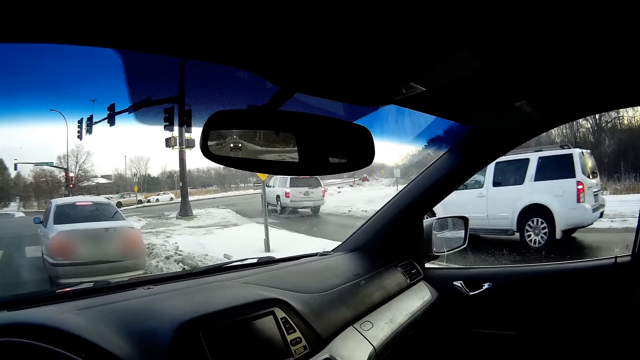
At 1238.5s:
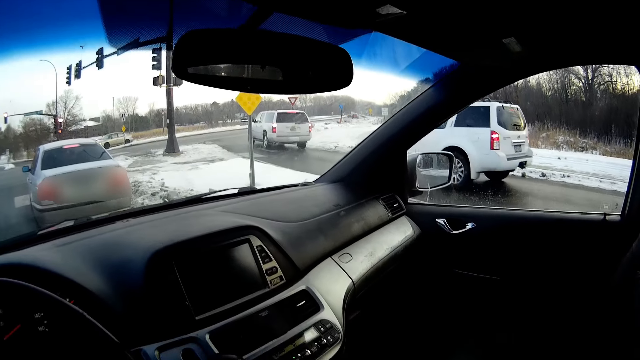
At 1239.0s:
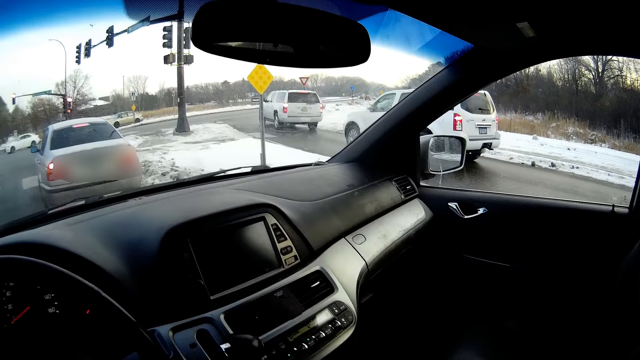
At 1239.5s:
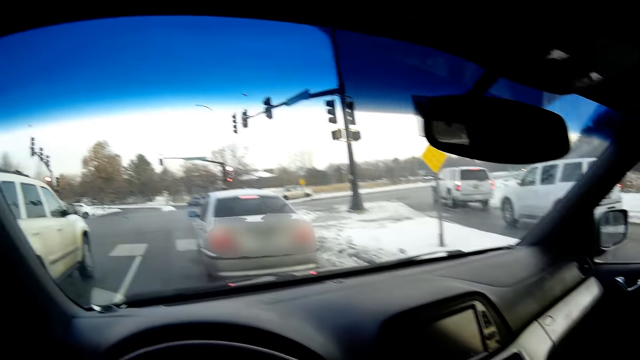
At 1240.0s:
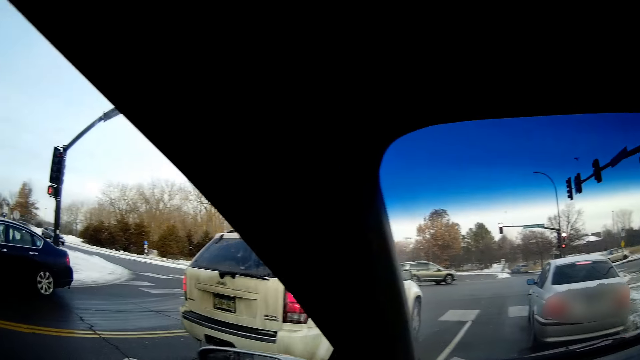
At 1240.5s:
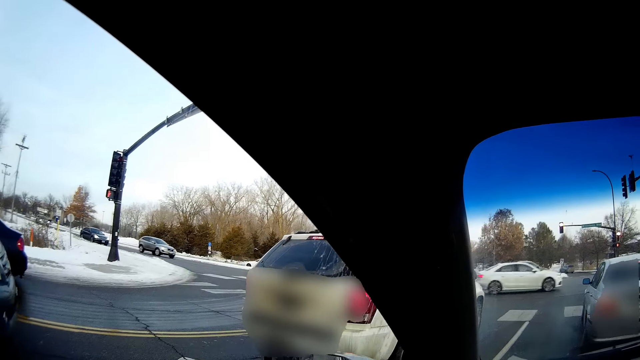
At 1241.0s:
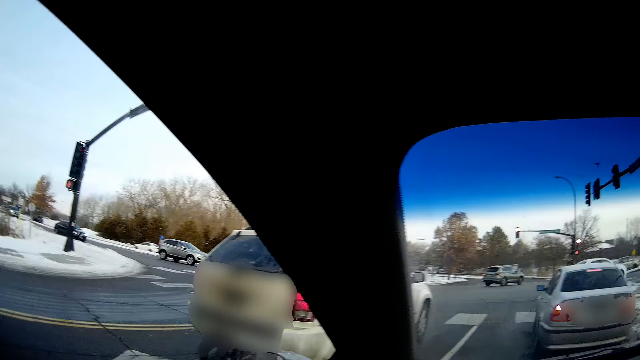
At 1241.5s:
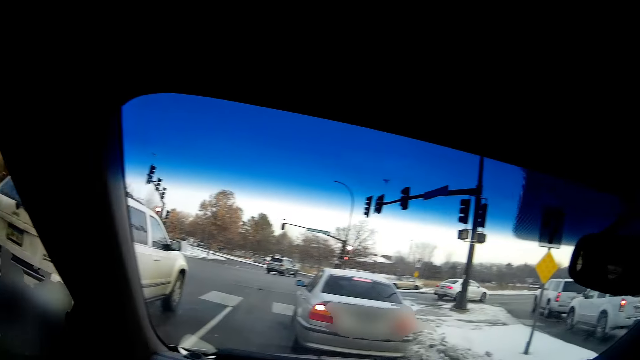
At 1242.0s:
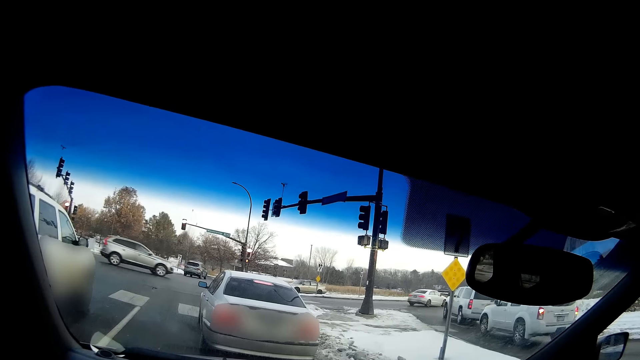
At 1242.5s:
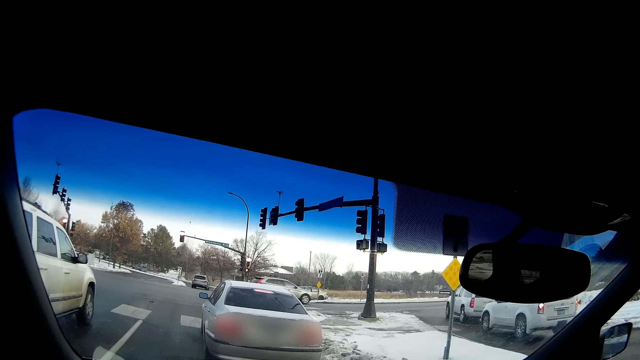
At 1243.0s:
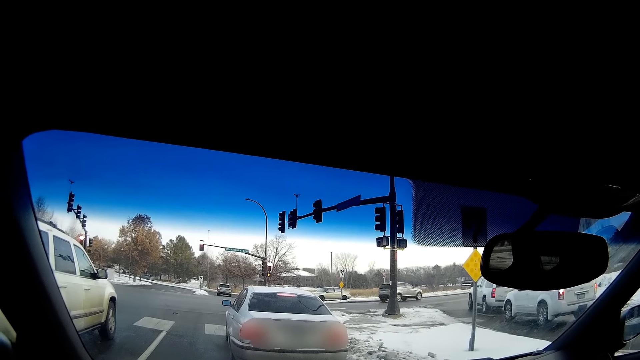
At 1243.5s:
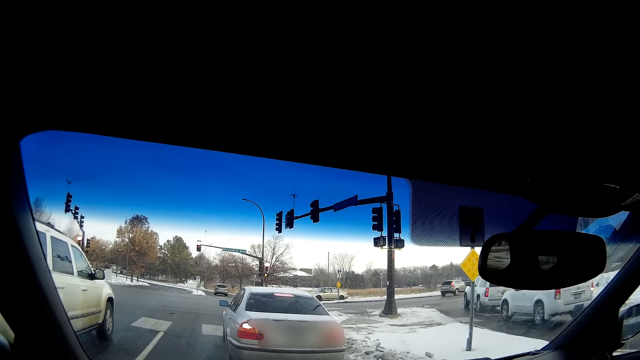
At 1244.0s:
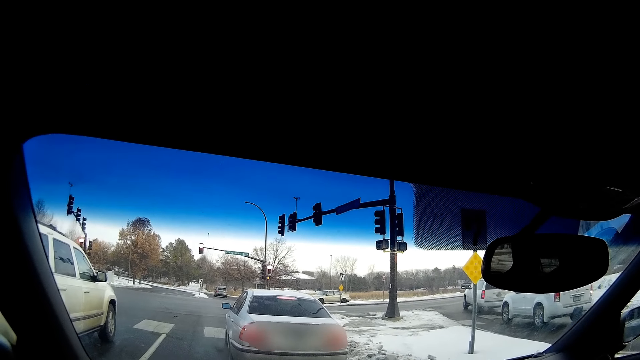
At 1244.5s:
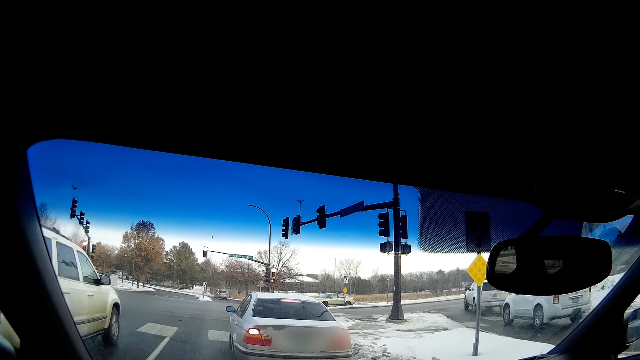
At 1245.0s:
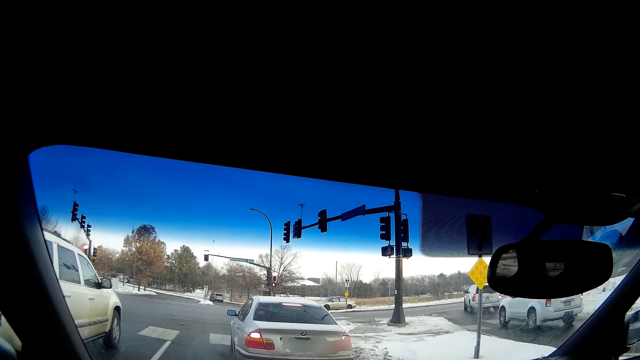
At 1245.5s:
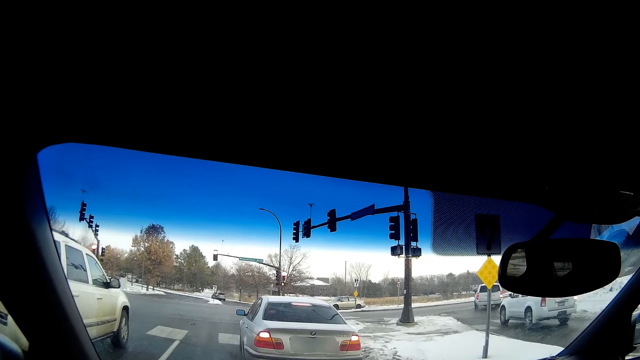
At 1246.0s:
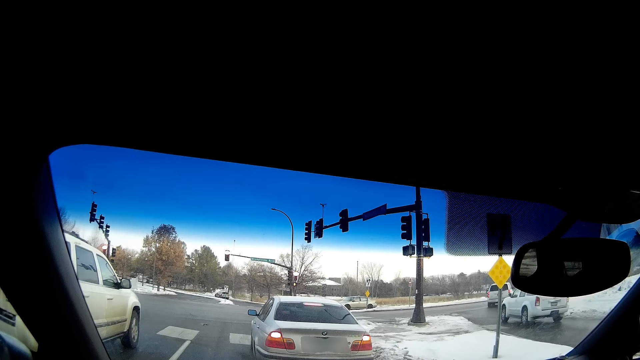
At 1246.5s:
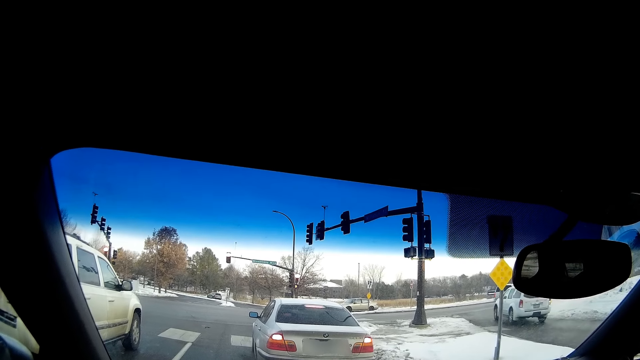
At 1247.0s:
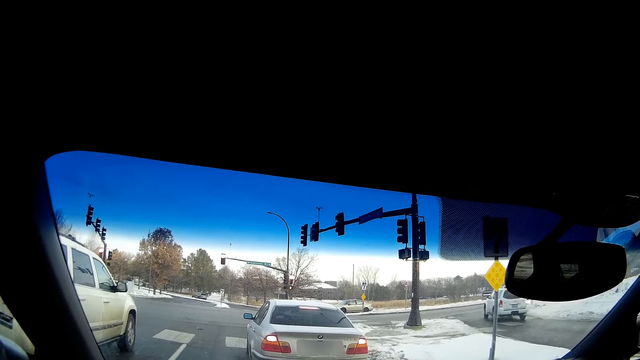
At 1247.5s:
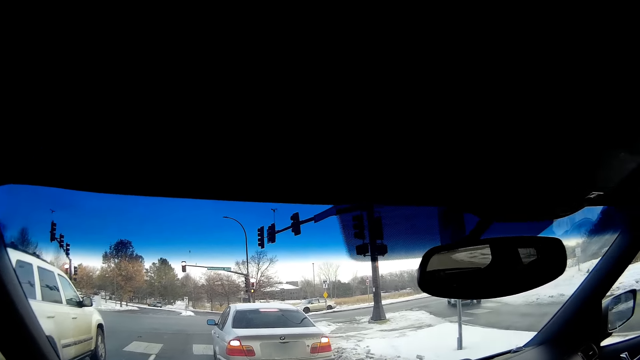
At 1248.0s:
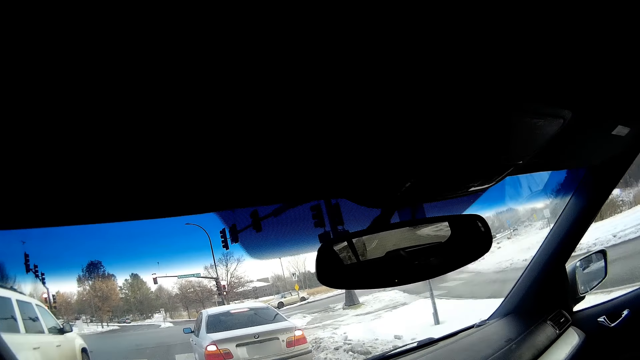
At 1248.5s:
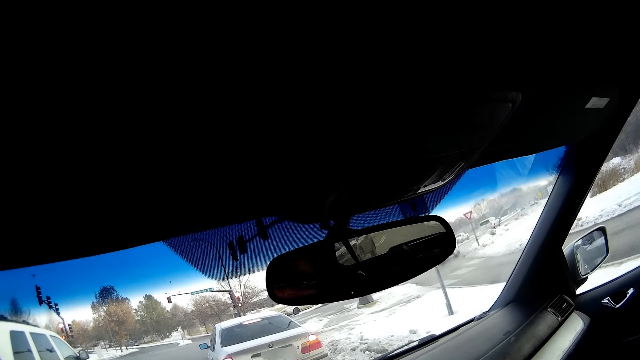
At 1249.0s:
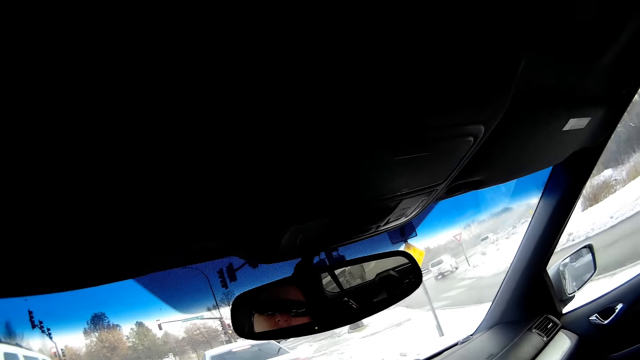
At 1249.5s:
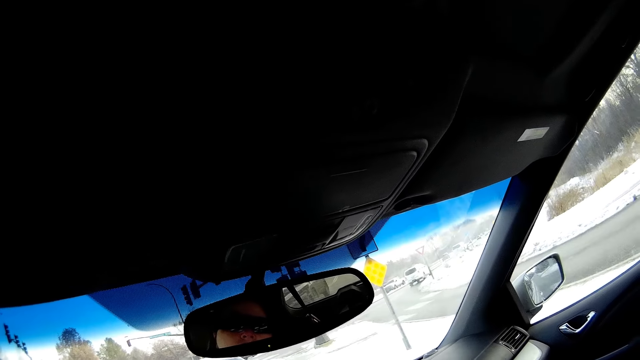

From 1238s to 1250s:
The camera wearer looks side by side.

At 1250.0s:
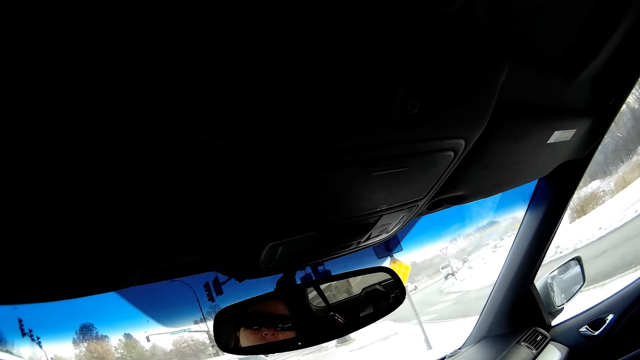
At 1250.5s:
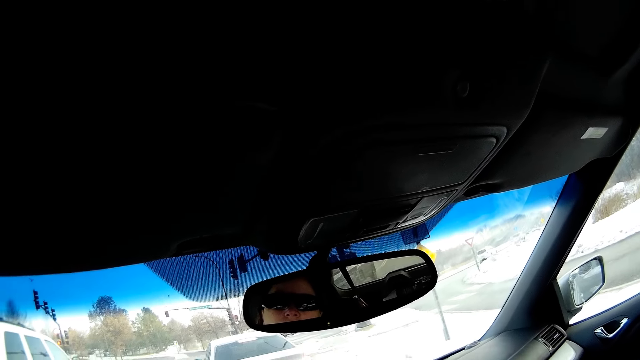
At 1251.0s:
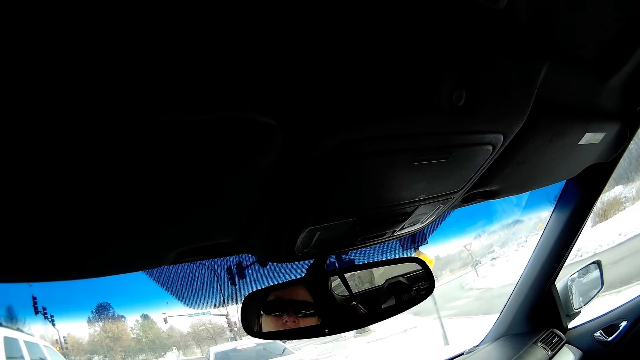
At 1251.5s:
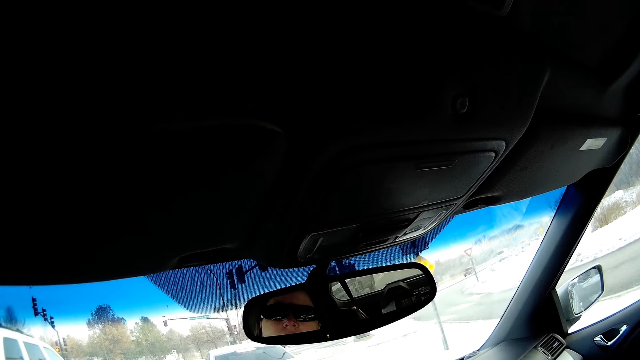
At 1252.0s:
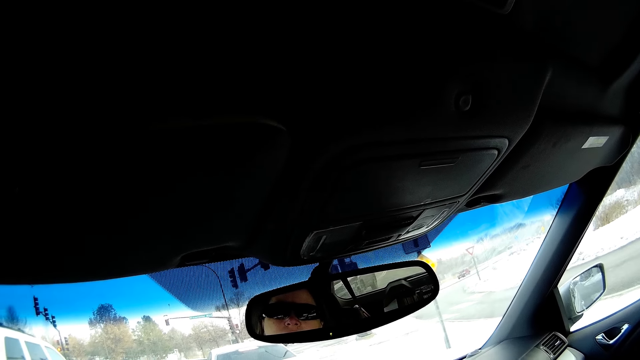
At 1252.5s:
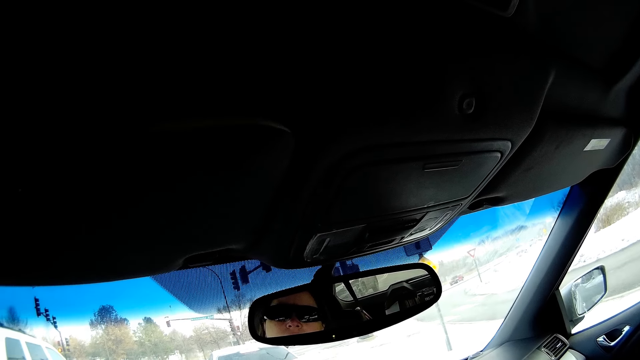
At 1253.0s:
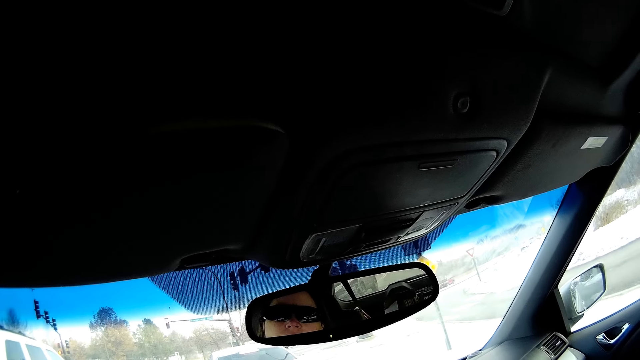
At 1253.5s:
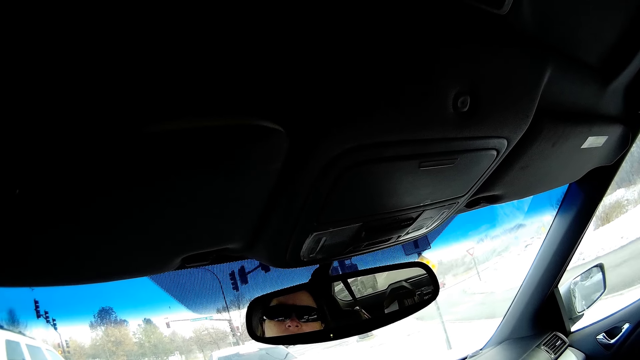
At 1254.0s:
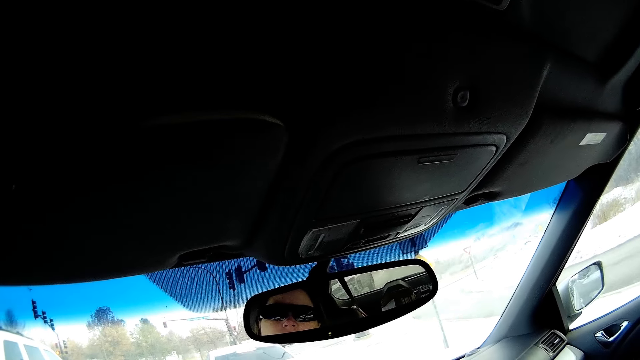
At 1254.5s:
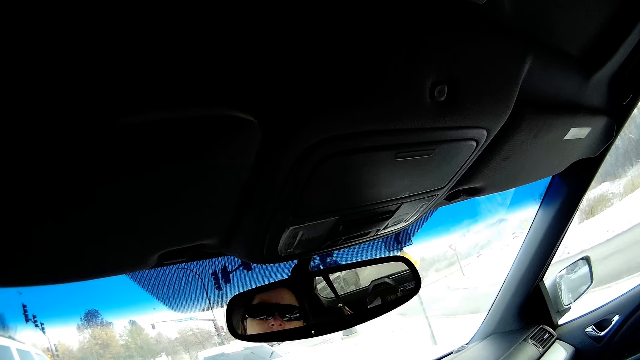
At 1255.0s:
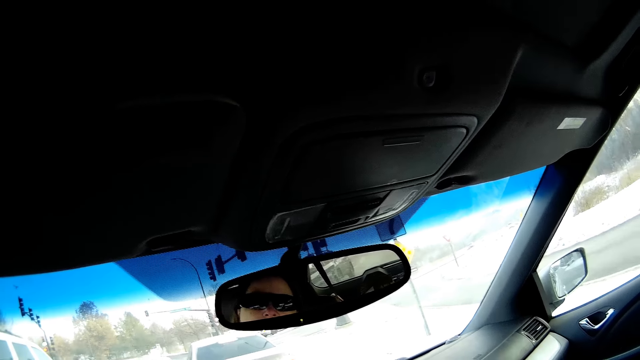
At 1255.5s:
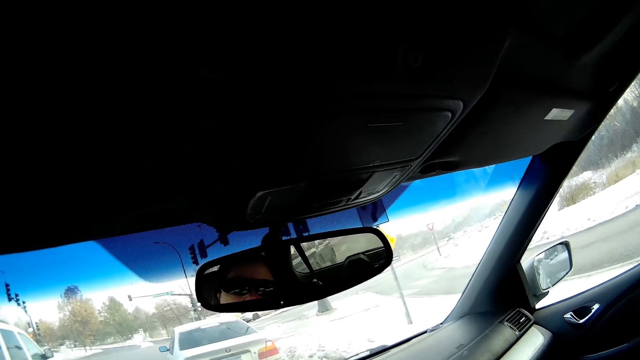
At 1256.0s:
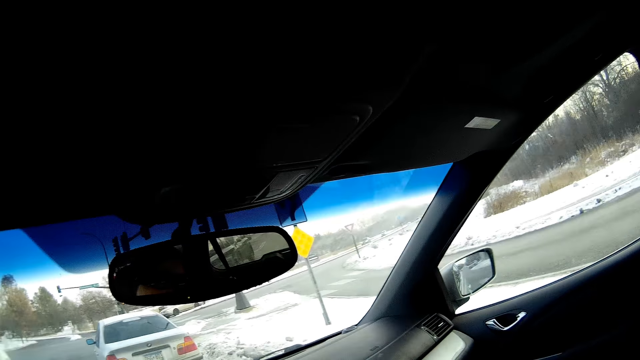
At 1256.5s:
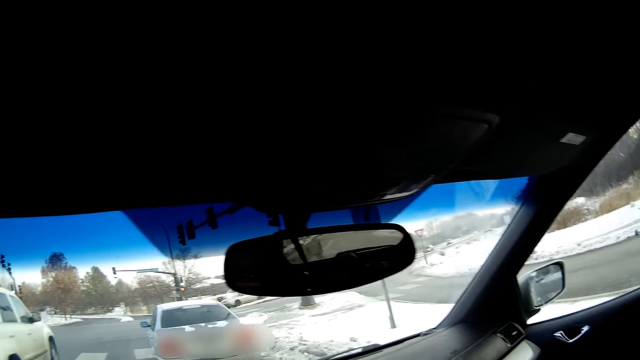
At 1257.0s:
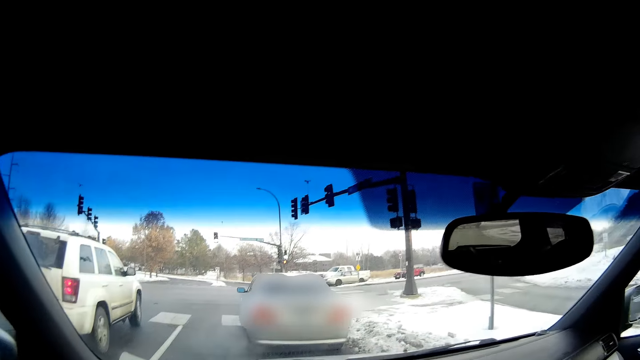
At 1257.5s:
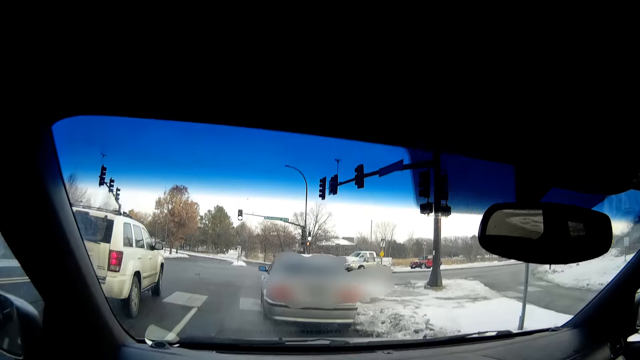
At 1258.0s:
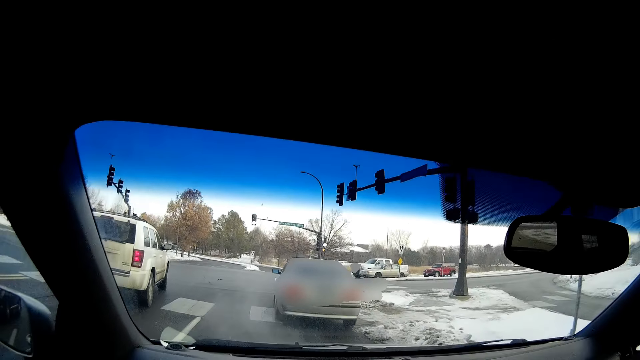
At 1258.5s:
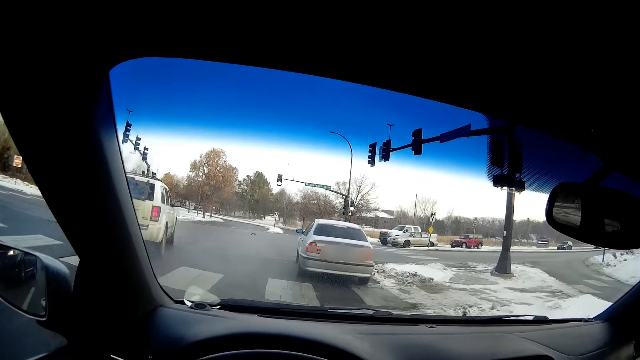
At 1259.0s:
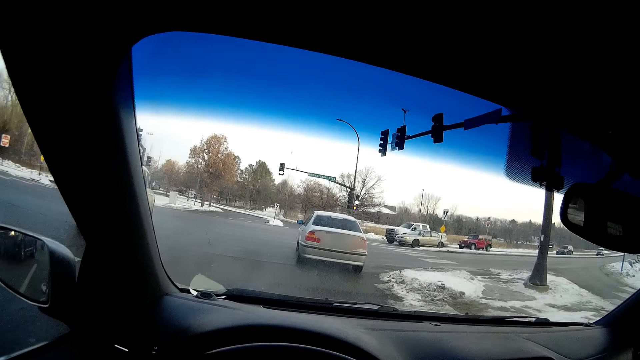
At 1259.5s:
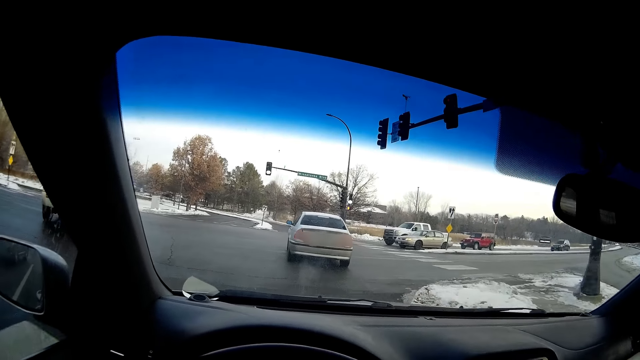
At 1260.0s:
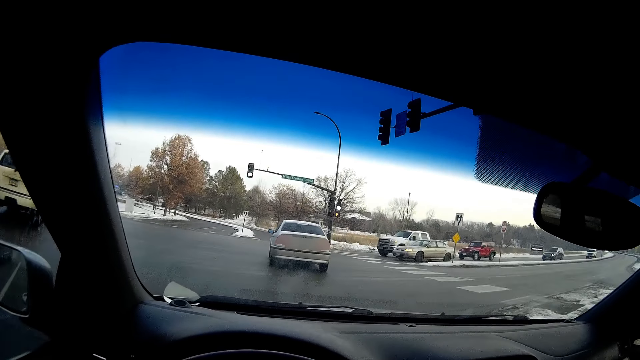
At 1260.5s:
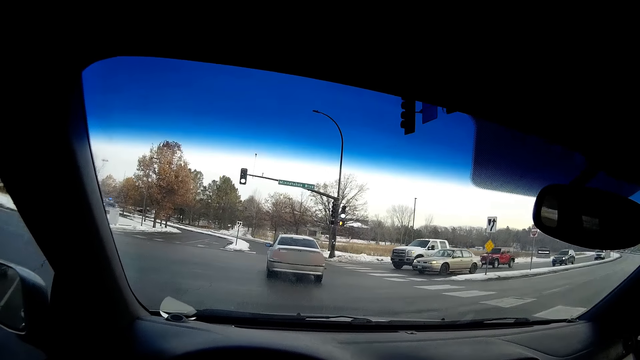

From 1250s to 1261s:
The camera wearer drives the car.
